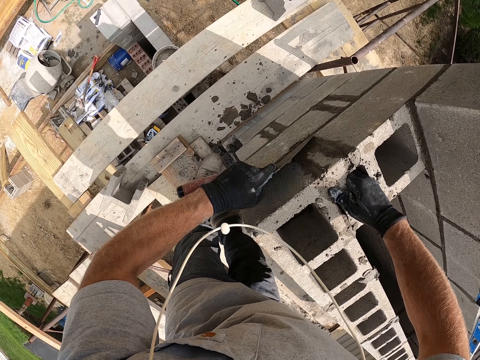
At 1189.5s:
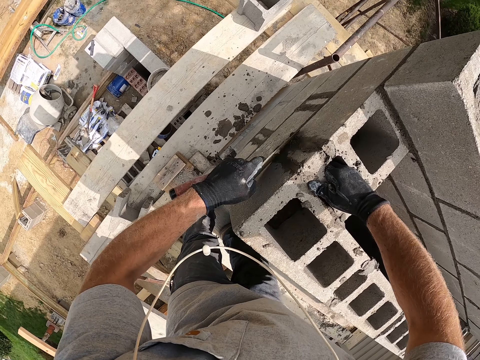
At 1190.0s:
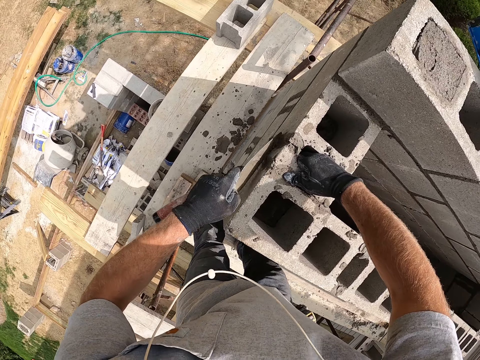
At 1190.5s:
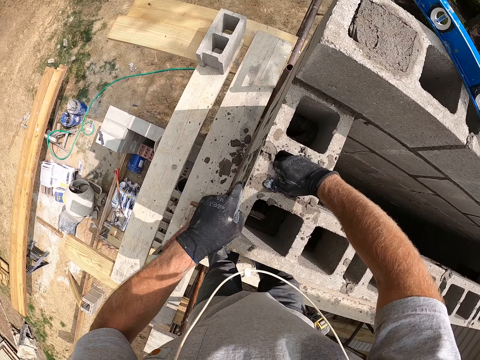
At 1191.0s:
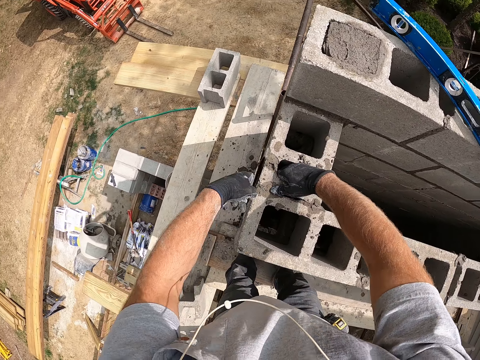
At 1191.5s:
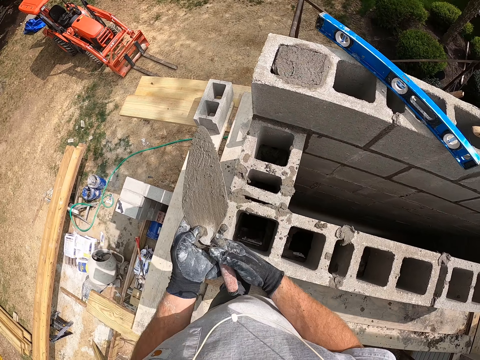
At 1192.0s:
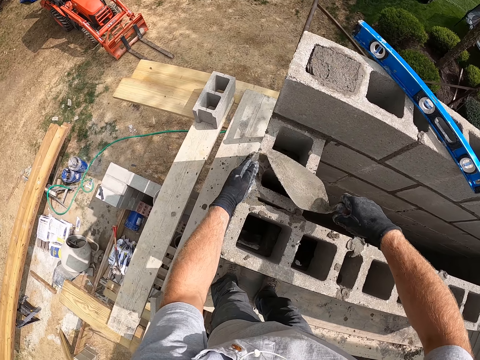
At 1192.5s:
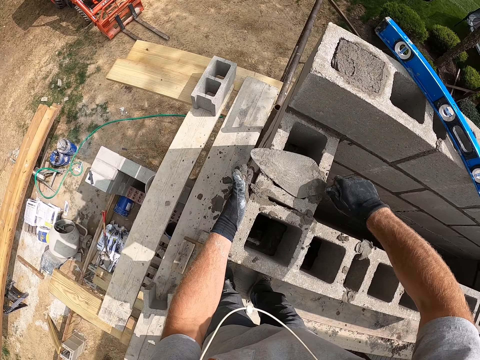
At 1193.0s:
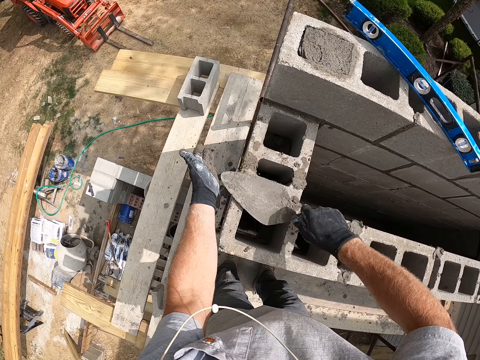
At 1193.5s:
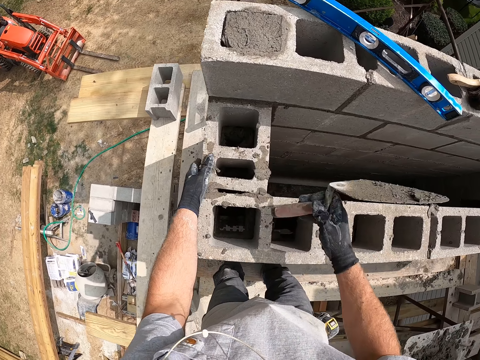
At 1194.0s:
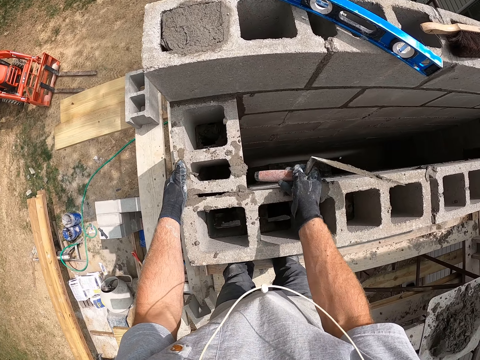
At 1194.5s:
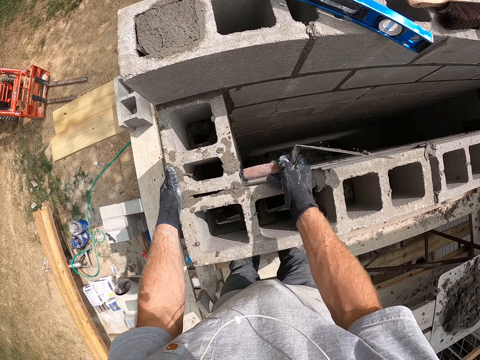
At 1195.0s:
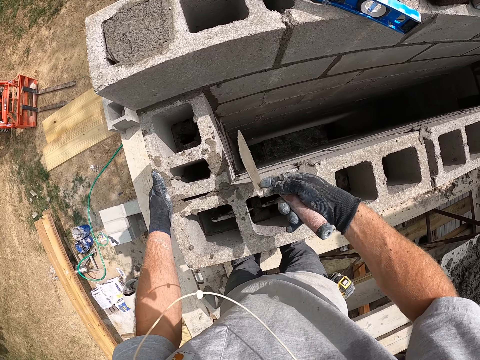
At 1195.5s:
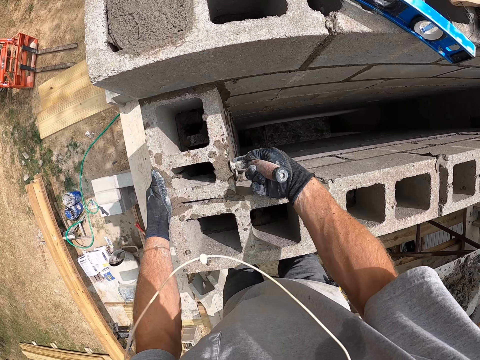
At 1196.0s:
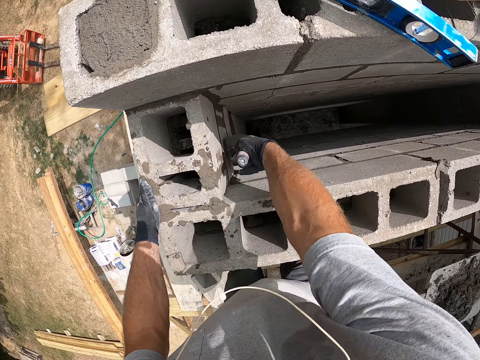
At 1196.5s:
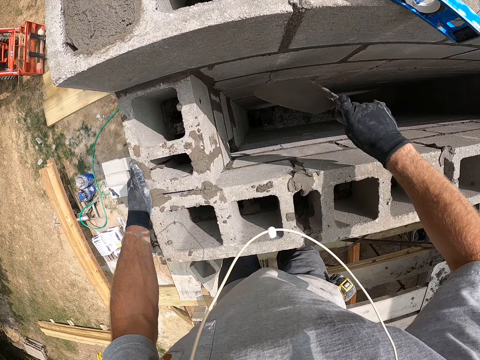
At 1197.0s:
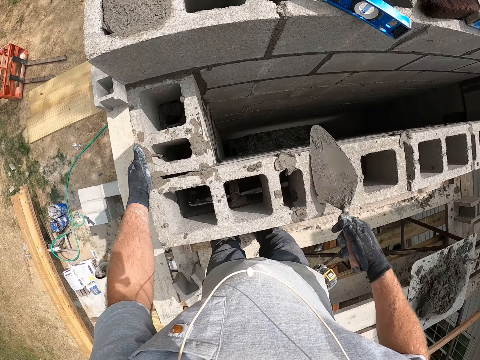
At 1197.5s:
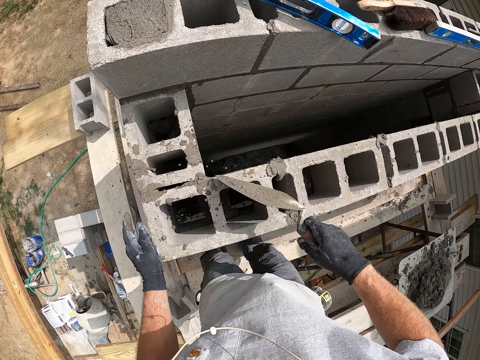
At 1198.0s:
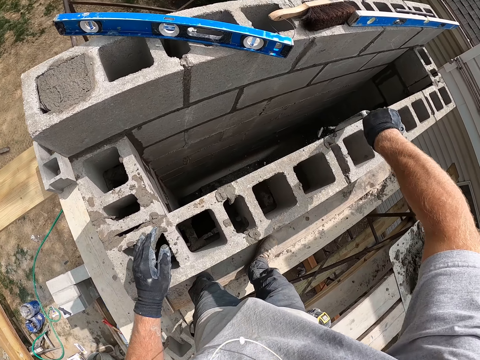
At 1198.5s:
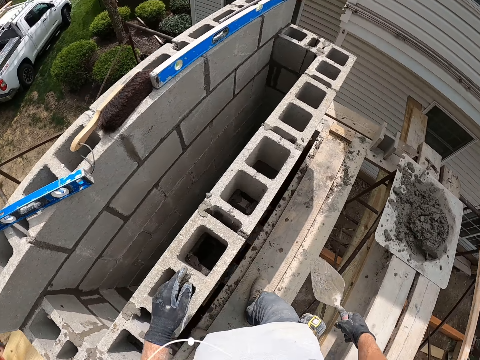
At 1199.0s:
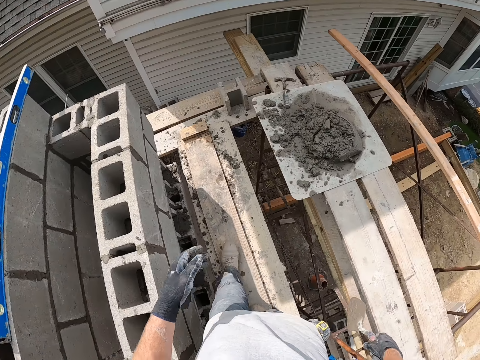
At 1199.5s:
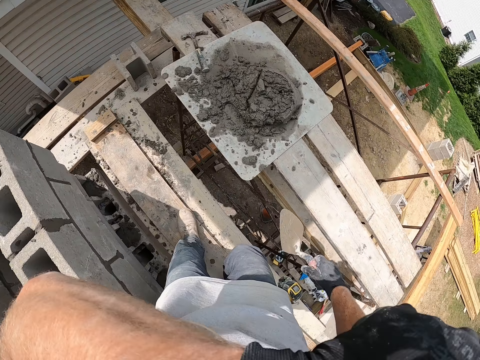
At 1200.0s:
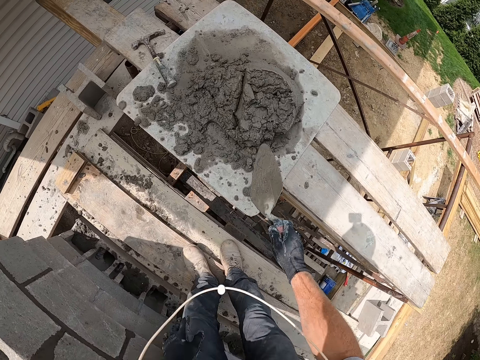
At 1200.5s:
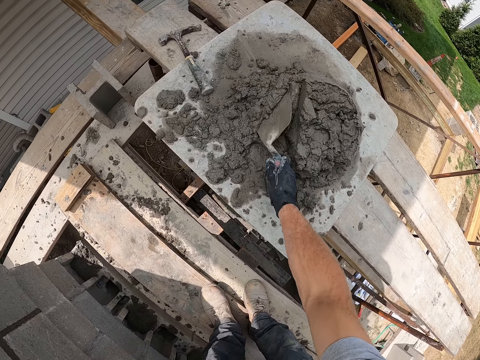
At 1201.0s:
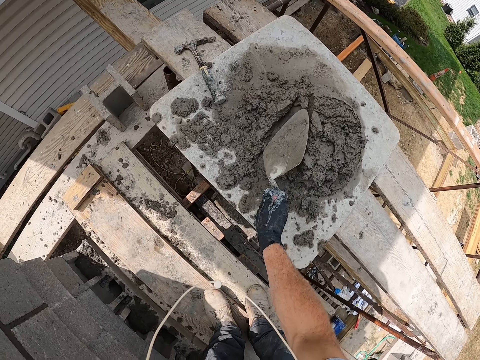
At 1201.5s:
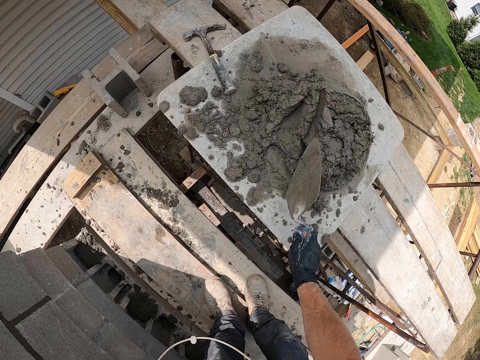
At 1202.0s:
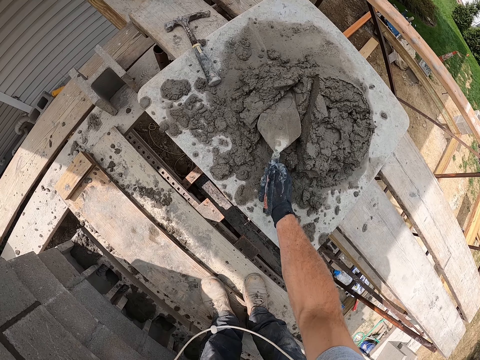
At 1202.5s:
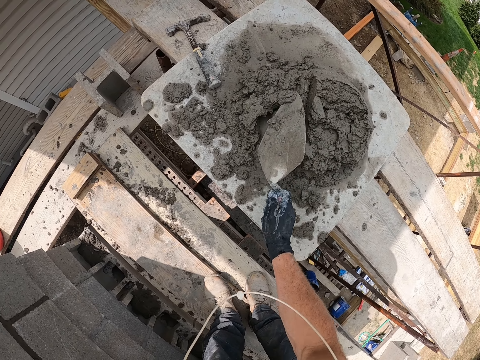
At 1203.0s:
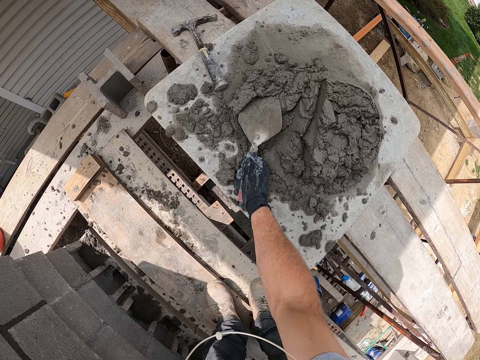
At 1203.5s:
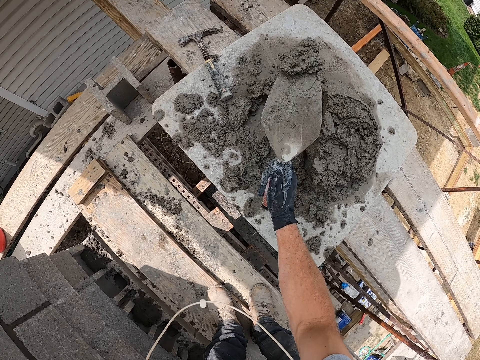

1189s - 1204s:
The camera wearer passes the masonry trowel from his left hand to his right hand. He pastes cement or concrete on the concrete wall with the trowel. He hits the concrete block with the trowel. He levels the concrete. He walks and rubs his face. He spreads the cement on the wooden surface with the trowel. He takes the concrete.

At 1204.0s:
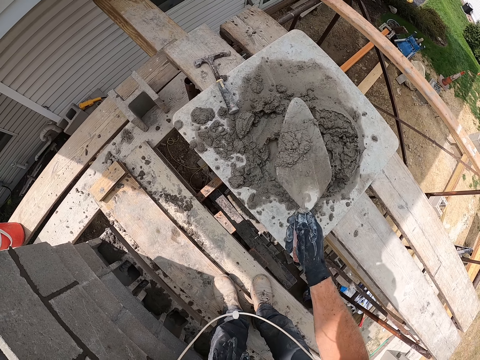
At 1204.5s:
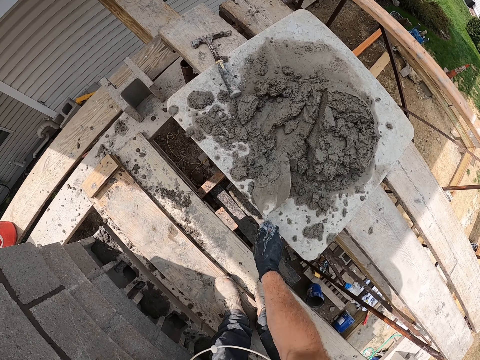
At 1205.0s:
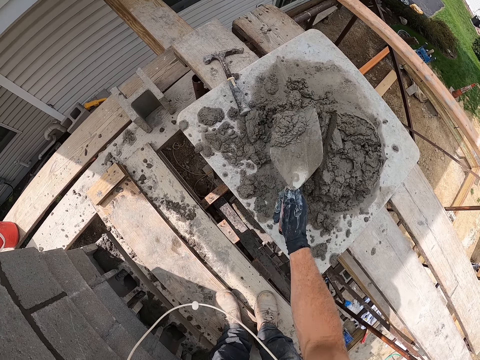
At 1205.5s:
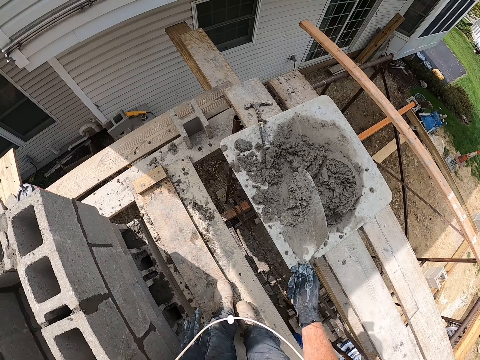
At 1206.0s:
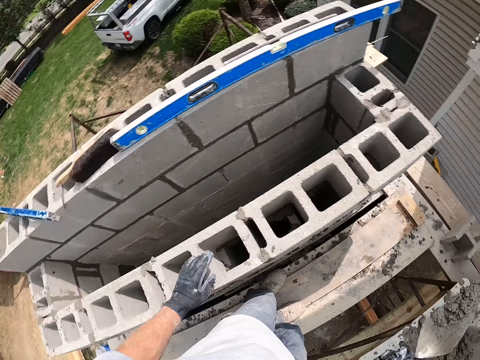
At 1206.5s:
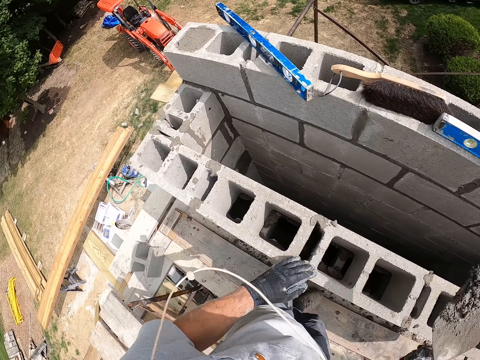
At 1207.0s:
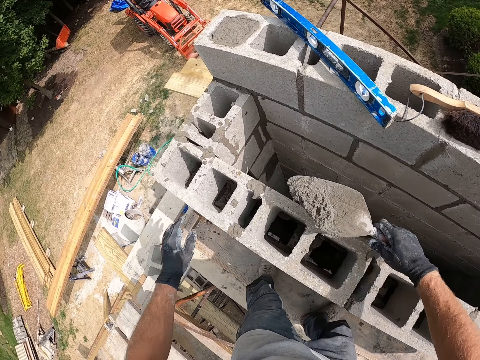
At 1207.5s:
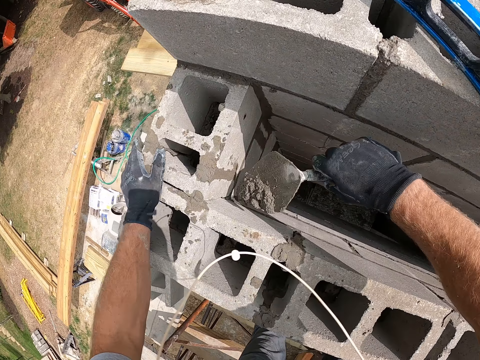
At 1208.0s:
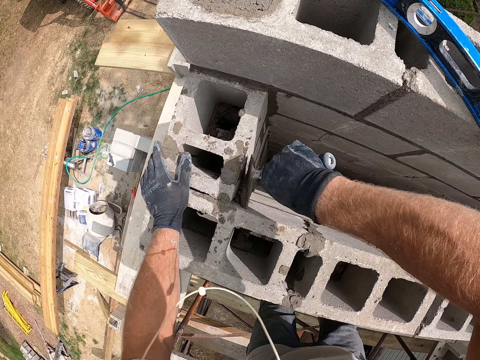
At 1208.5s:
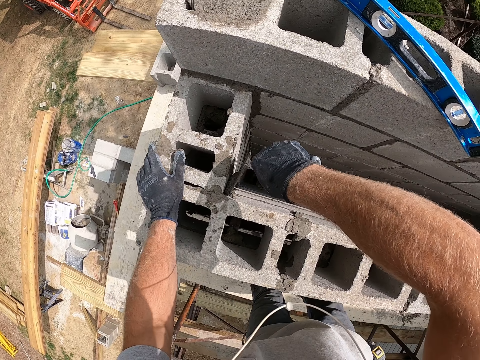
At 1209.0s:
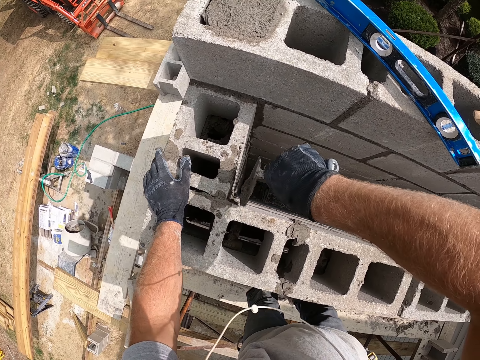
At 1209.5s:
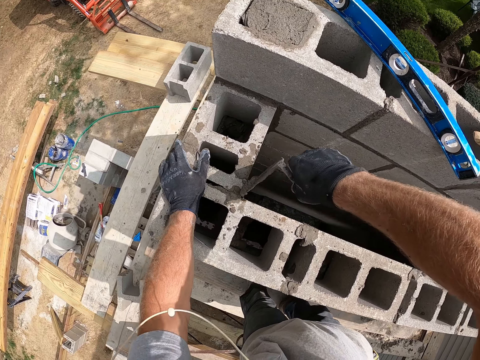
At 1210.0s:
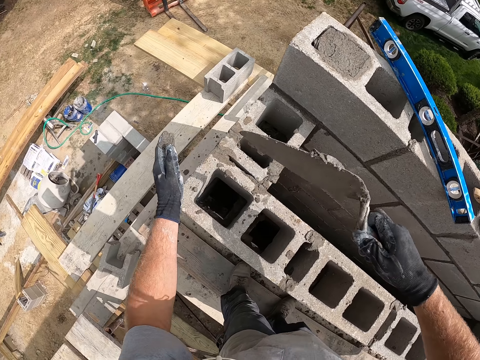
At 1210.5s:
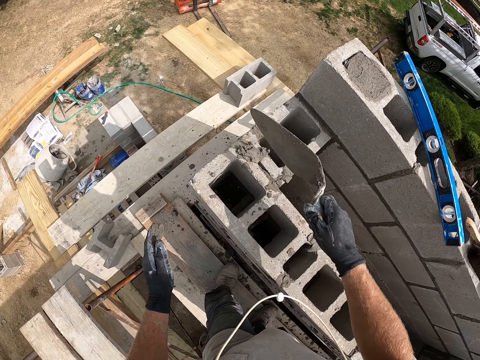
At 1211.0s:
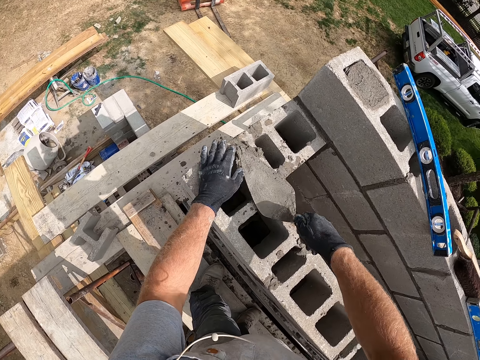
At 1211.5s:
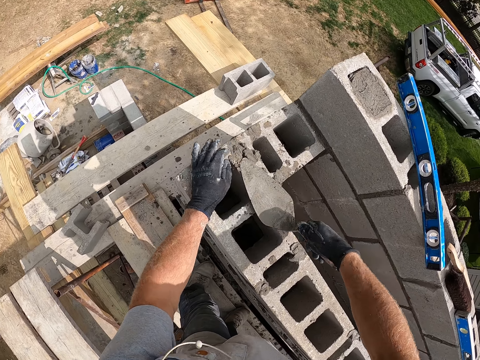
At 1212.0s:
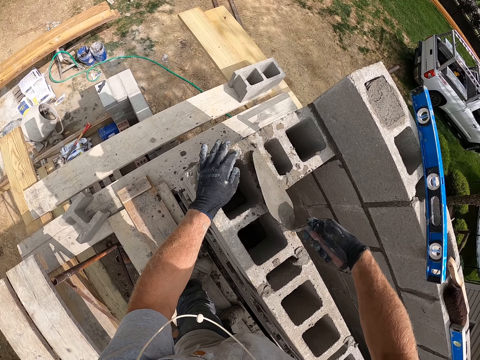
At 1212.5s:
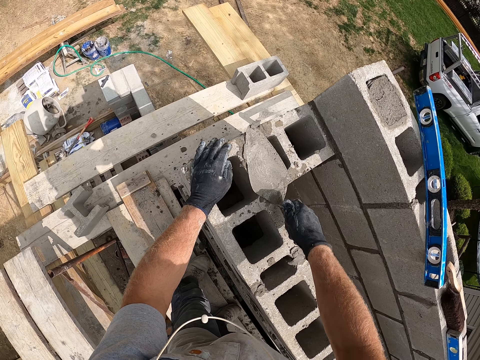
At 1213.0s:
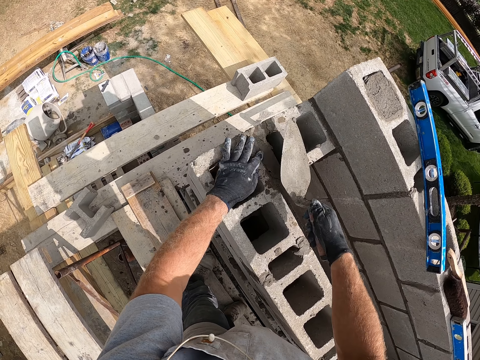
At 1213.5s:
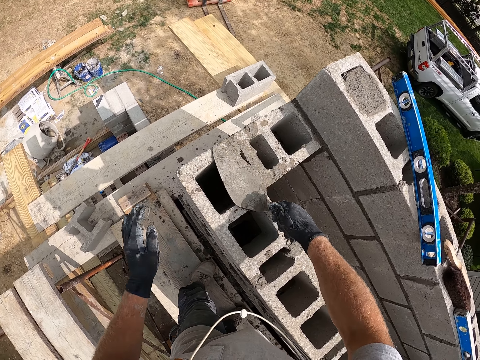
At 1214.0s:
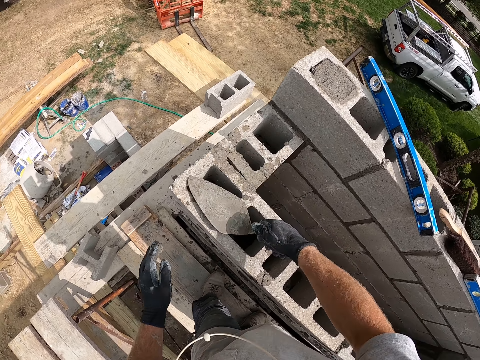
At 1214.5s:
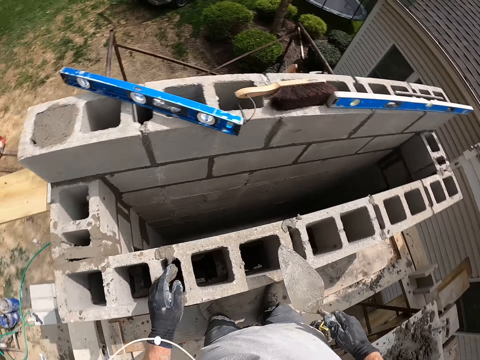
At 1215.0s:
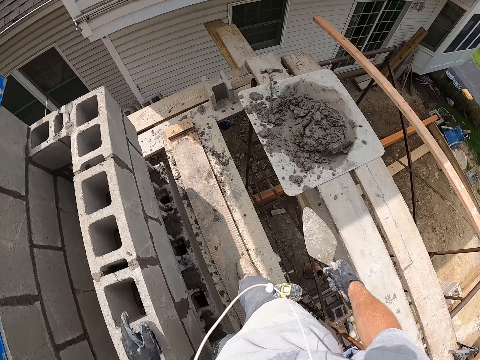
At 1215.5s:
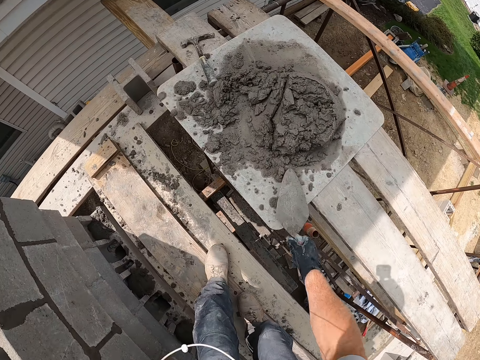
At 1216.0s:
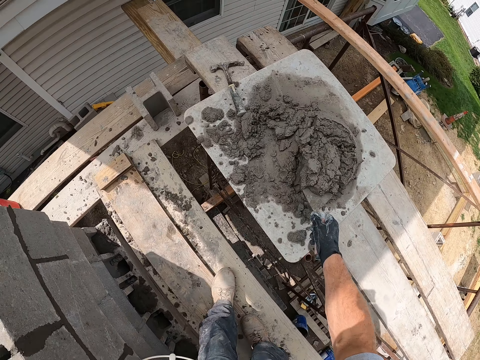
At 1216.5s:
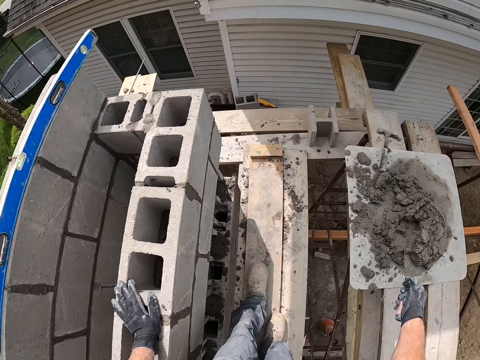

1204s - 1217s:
The camera wearer packs cement or concrete with the trowel. They walk. They paste the cement on the concrete wall with the trowel. They put the concrete on the brick. They level the concrete. They walk. They pack the cement with the trowel.
